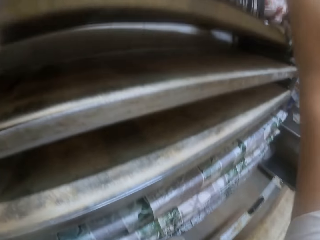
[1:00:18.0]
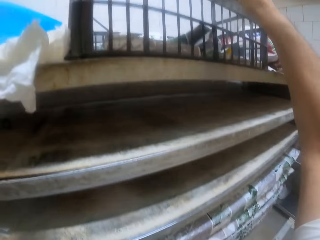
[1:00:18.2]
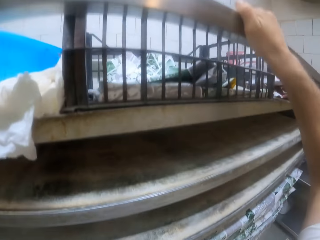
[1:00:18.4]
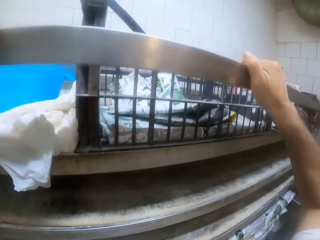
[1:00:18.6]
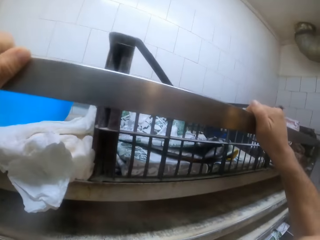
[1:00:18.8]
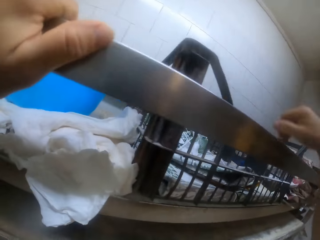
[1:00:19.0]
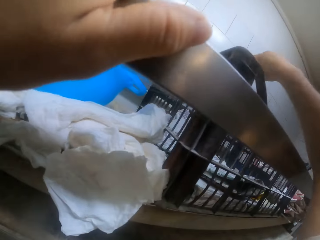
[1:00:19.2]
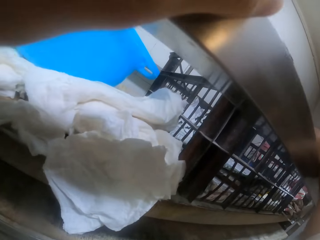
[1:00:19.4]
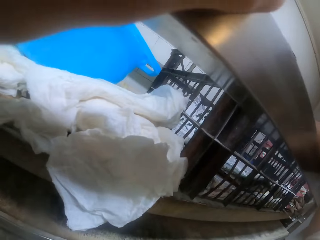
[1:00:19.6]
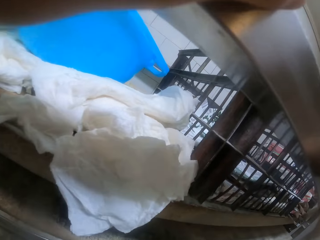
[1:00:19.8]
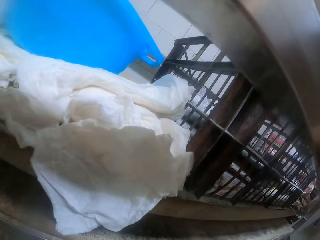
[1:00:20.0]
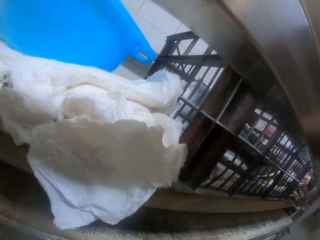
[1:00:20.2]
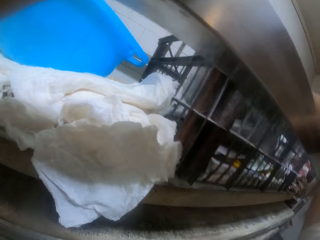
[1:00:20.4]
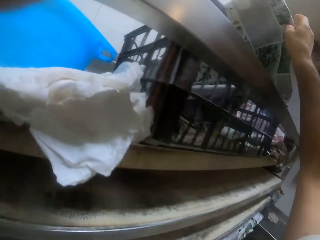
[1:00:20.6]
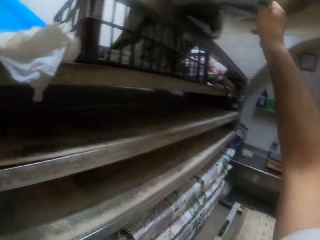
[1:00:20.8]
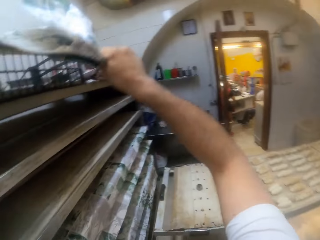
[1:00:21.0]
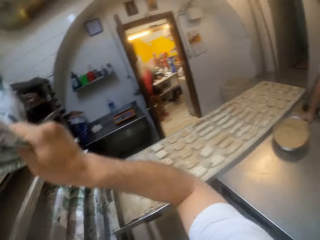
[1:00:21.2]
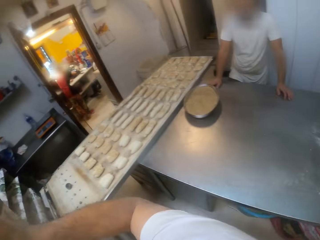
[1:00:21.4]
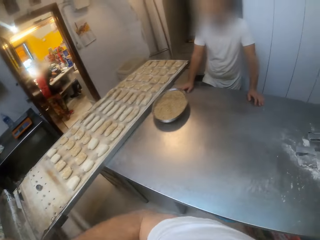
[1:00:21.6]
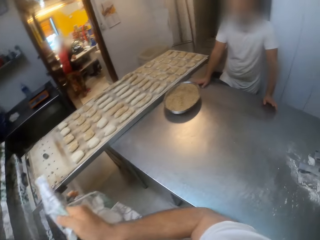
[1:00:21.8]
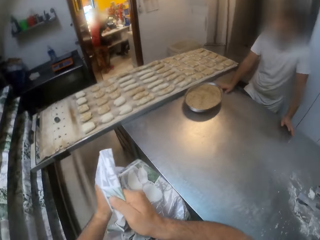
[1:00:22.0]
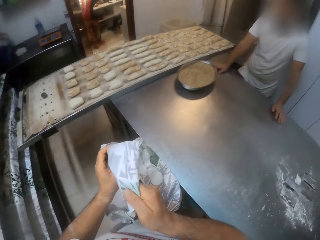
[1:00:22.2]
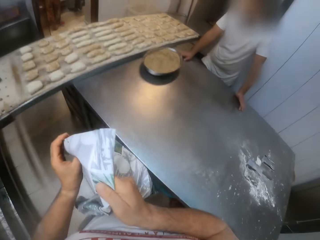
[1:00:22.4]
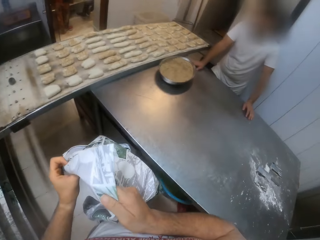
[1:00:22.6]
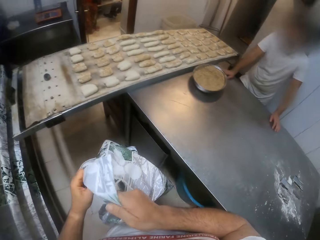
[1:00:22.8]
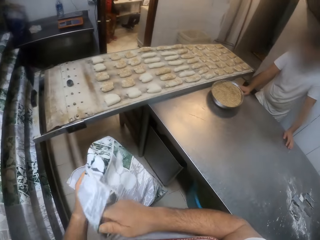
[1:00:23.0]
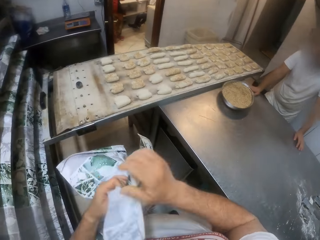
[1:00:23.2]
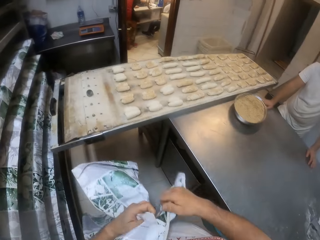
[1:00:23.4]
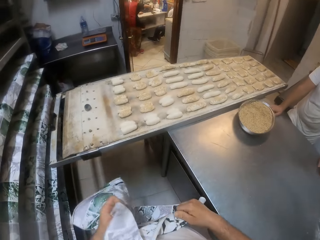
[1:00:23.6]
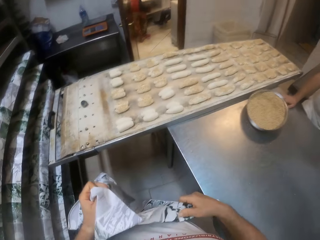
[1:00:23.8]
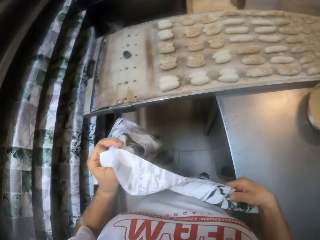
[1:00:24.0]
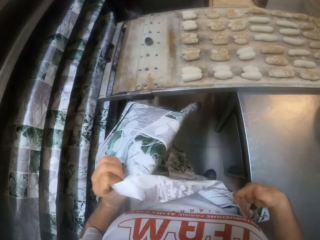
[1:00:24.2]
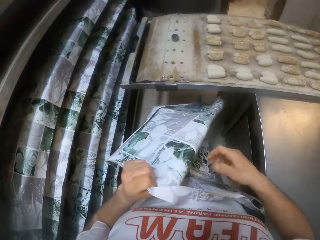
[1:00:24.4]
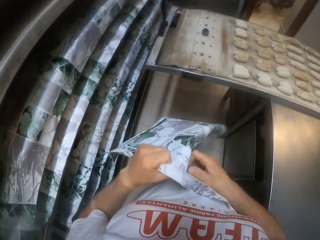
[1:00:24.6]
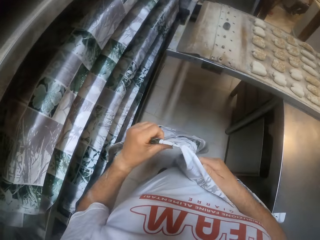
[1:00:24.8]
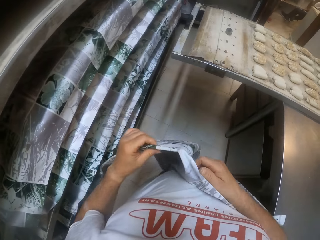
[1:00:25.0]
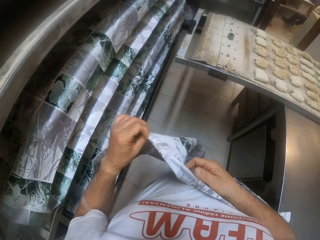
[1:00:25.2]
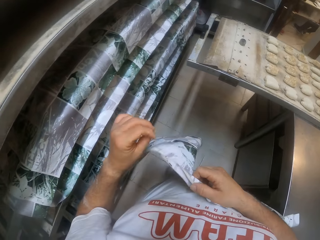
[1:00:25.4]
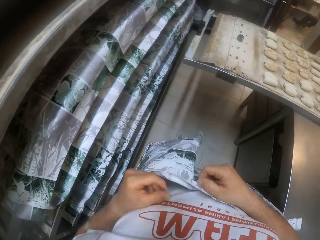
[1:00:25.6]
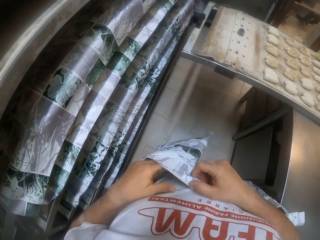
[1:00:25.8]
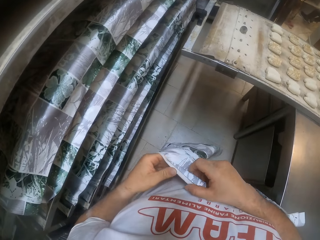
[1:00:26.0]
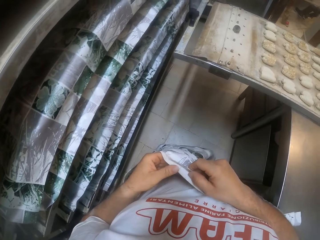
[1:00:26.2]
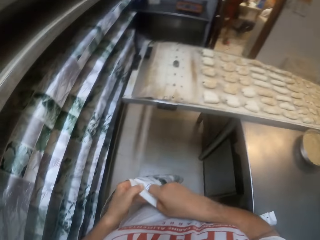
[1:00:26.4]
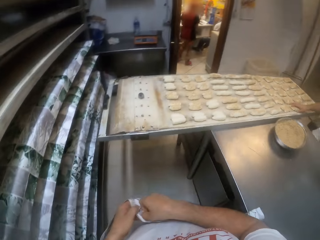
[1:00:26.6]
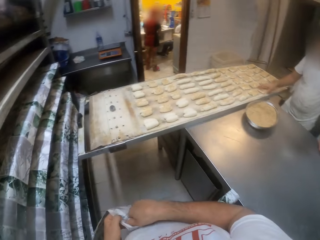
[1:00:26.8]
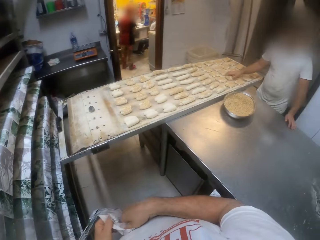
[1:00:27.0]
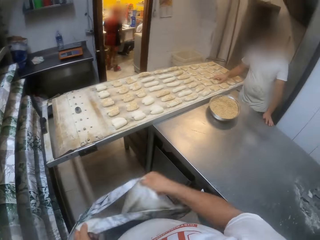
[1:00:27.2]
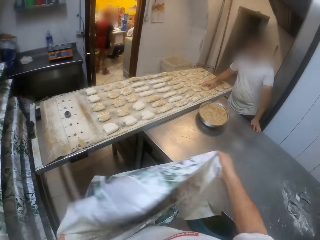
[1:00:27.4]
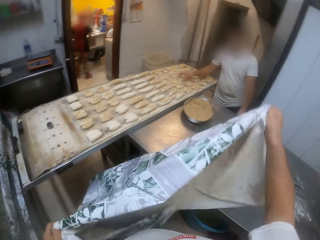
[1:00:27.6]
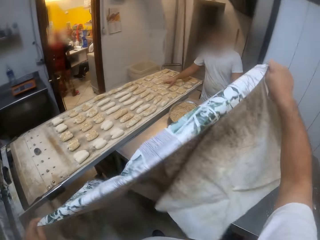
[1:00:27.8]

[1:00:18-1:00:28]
The camera wearer picks up a parchment paper in a crate with his right hand. He holds the table. He unfolds the parchment paper with both hands. He holds something.

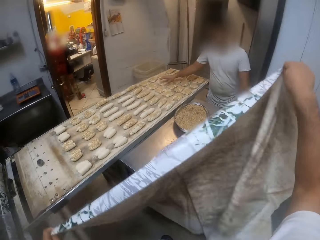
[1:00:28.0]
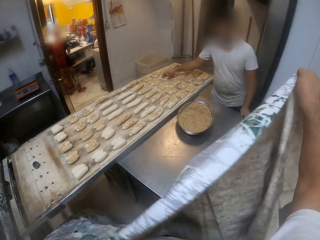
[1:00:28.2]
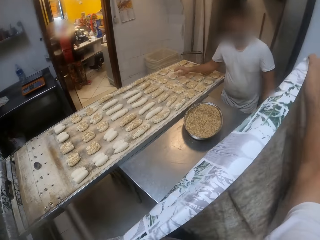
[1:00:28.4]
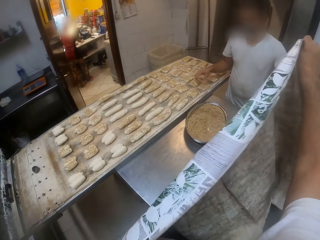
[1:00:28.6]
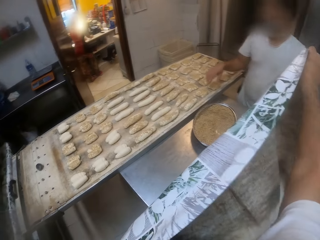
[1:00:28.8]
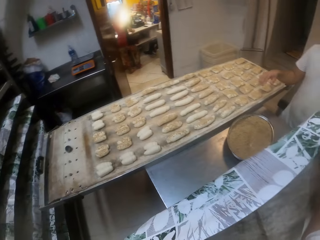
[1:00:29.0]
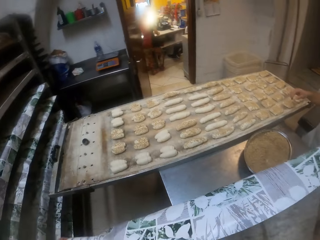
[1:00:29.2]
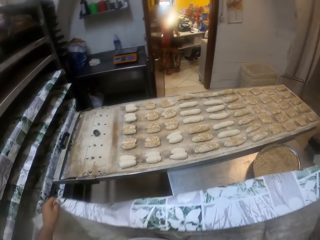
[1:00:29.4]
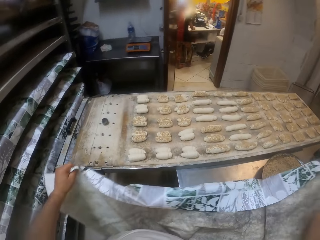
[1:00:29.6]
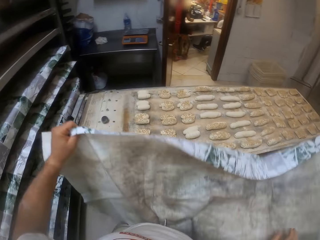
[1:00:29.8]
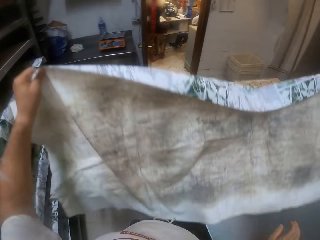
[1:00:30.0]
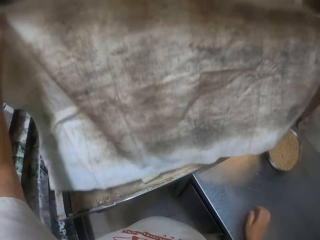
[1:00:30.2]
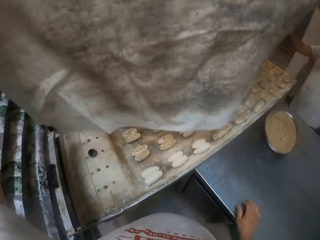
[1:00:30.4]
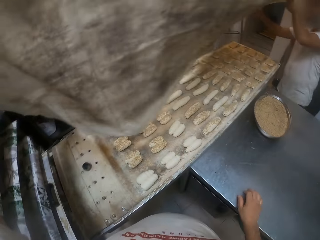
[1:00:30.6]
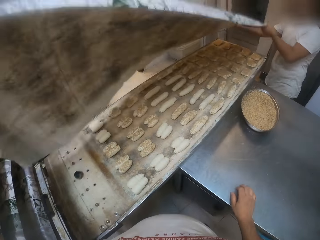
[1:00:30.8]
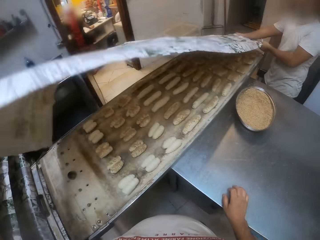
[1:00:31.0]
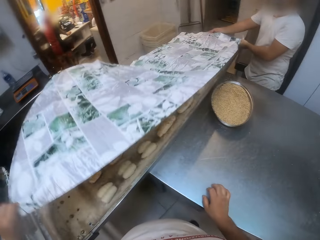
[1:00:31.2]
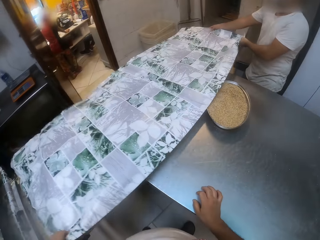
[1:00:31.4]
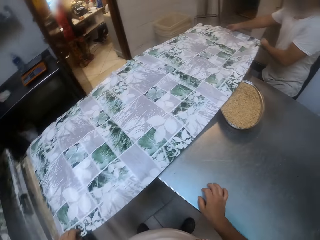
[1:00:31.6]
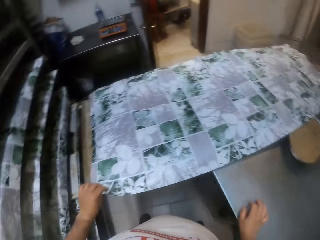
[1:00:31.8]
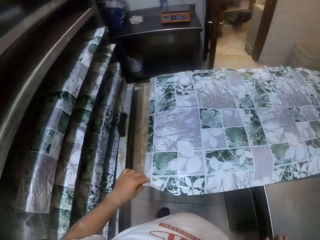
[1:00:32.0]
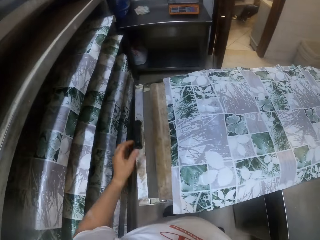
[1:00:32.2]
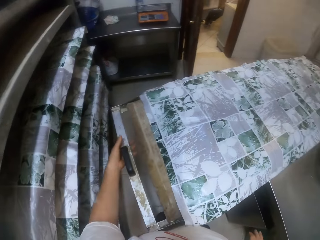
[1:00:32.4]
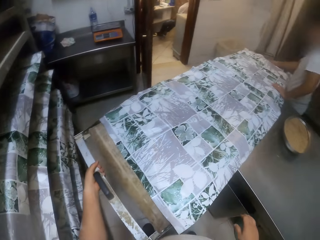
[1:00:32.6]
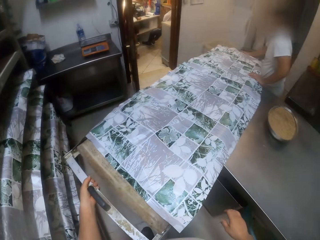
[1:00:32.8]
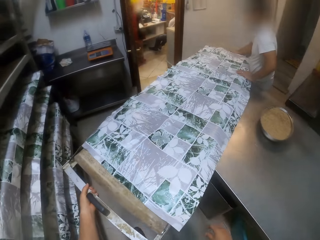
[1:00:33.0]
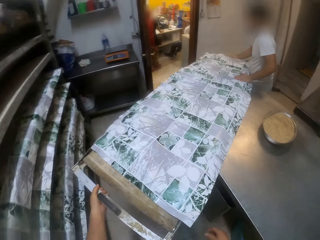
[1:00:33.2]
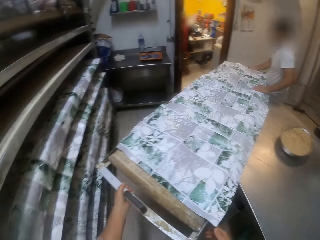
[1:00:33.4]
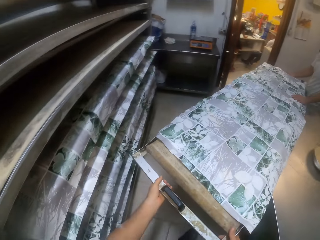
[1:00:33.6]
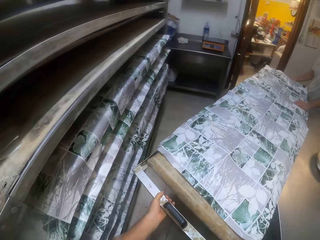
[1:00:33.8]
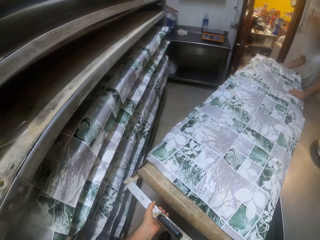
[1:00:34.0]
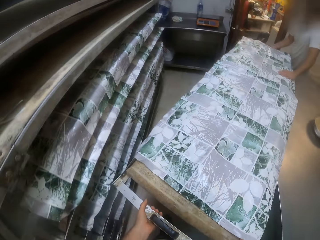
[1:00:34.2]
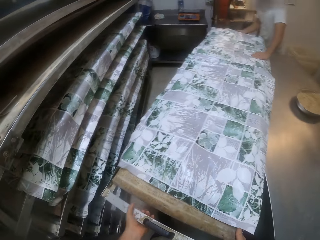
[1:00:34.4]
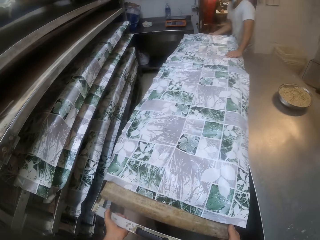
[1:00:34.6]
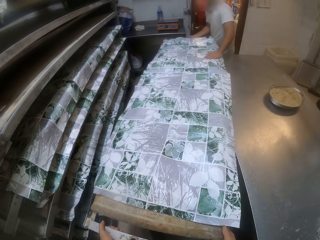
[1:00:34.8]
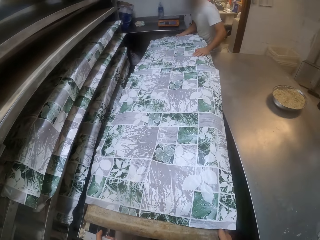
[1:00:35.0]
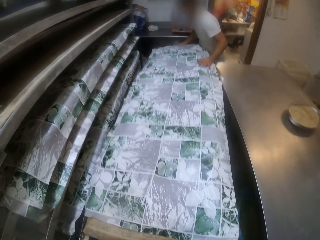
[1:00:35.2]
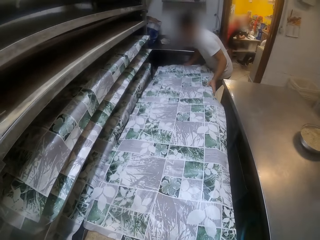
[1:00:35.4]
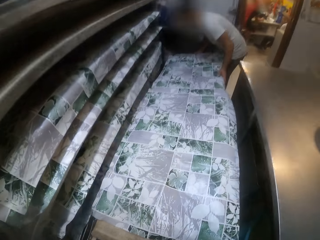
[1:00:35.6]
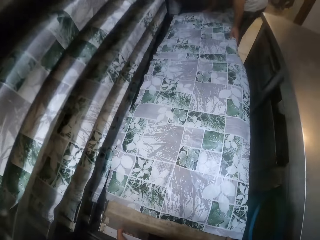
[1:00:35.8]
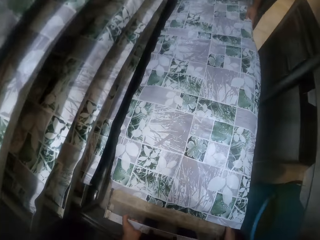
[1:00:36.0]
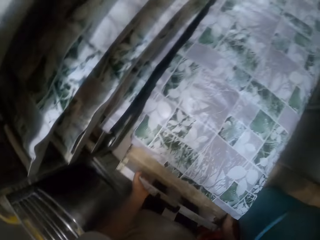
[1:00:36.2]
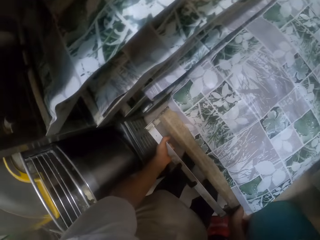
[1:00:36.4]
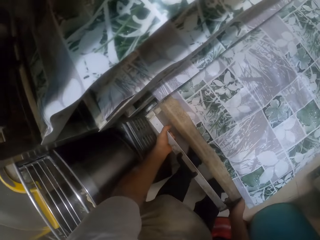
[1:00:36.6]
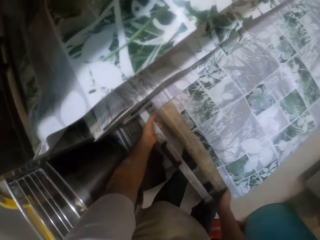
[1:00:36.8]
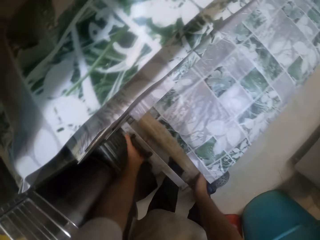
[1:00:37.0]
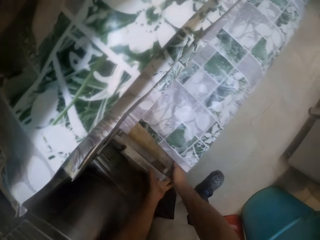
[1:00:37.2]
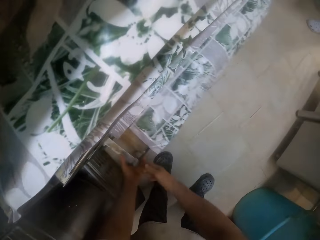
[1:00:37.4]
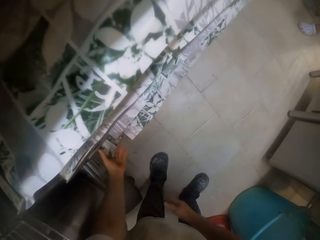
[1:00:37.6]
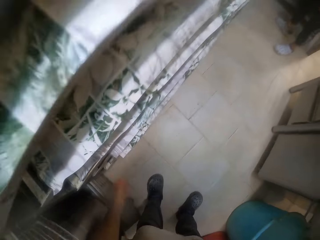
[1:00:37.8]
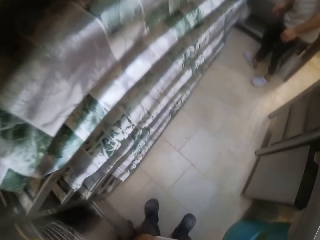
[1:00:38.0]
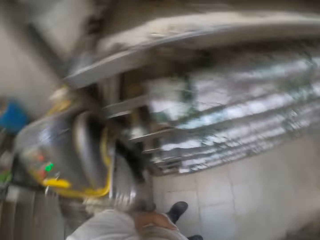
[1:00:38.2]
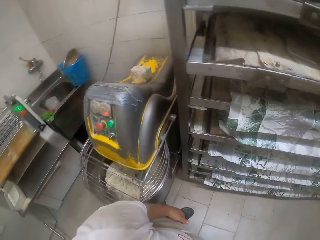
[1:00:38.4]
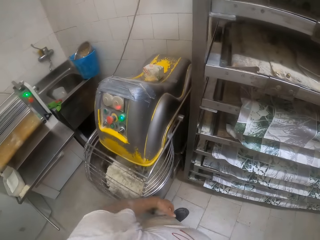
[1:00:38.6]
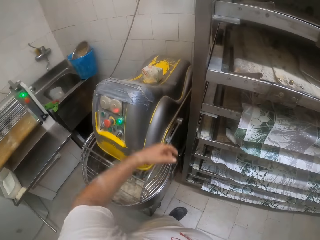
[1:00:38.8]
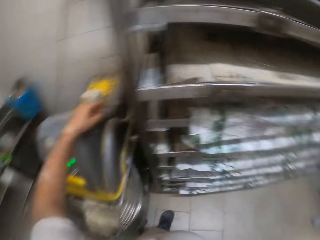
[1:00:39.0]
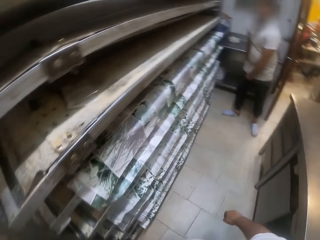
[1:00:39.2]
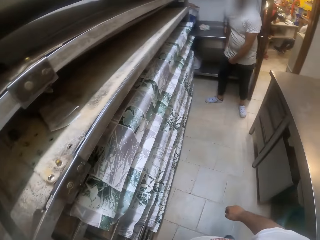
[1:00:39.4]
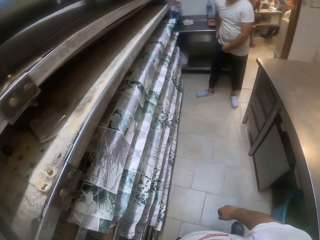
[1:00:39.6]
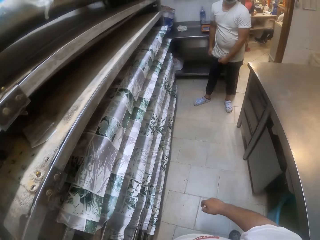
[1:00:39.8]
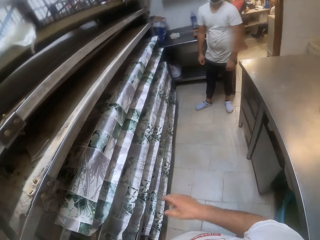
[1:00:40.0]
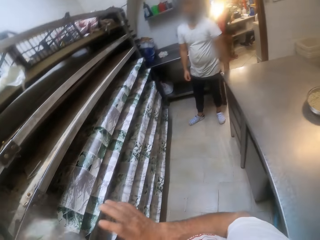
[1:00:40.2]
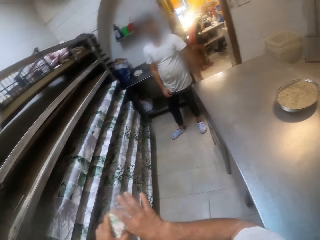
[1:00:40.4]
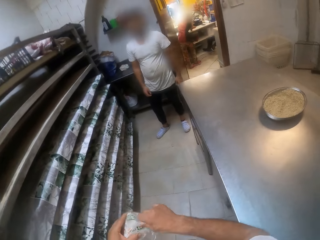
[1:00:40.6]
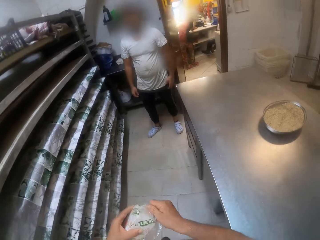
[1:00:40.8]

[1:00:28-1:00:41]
The camera wearer stretches the parchment paper to a man with his right hand. He spreads the parchment paper over the tray with the man. He covers the dough with something. He carries the tray from the table with the man, and lowers the tray with the man. He pulls the trolley towards him. He puts the tray in a tray rack with the man. He picks up a pack of flour from a dough kneading machine with his left hand.
